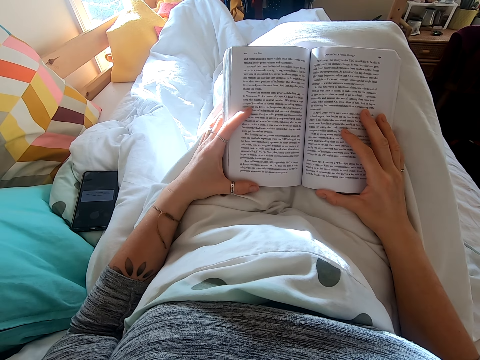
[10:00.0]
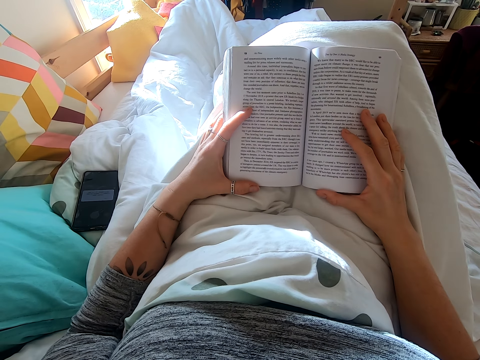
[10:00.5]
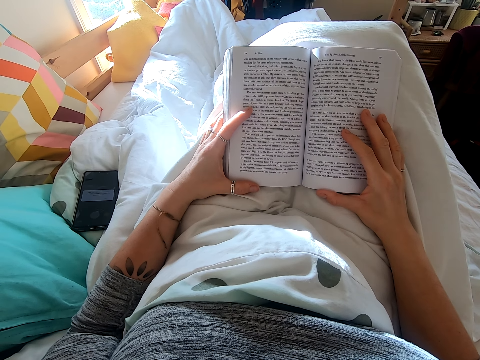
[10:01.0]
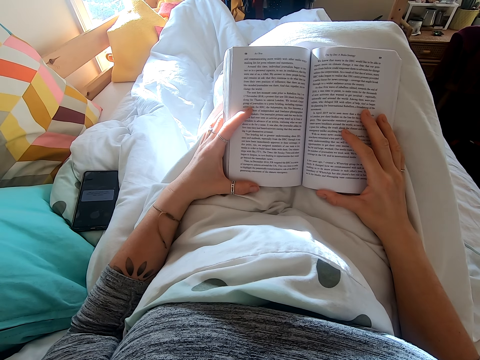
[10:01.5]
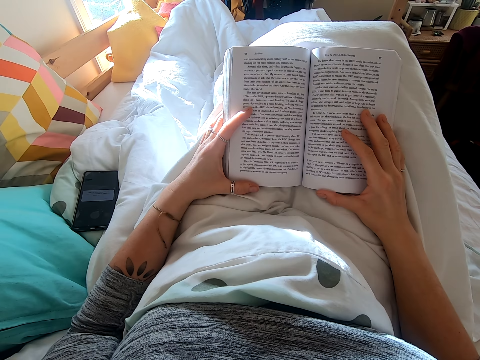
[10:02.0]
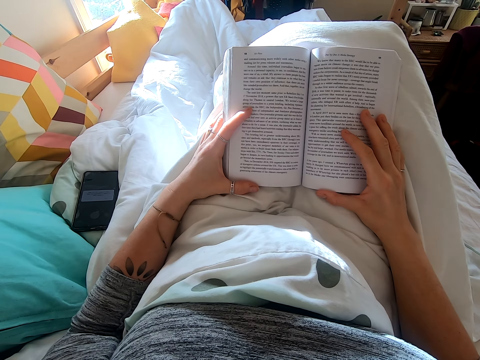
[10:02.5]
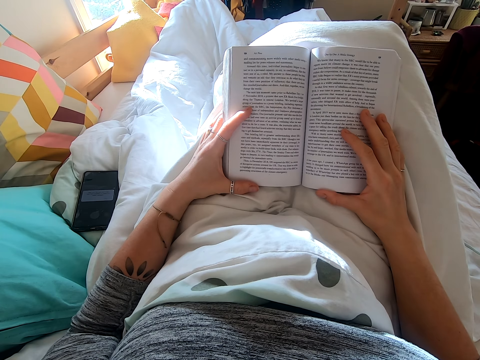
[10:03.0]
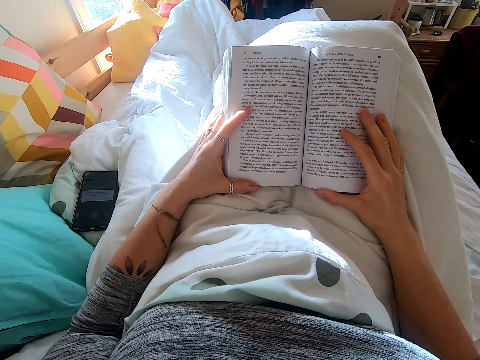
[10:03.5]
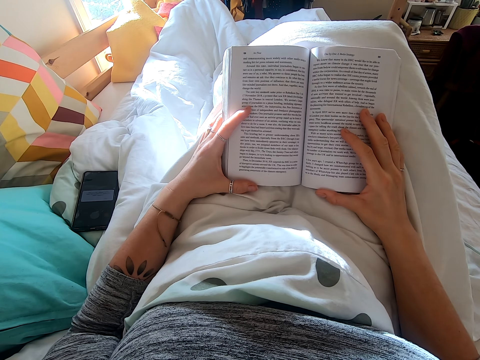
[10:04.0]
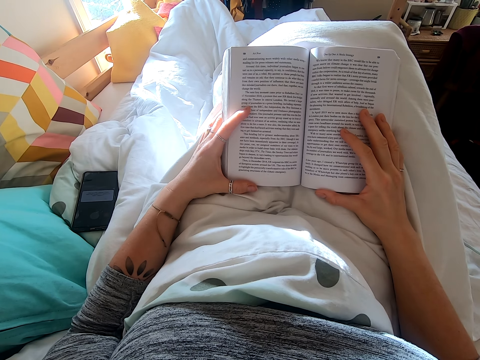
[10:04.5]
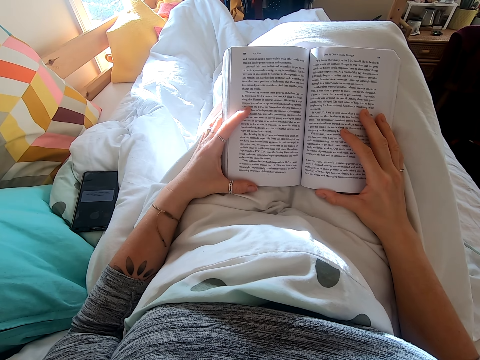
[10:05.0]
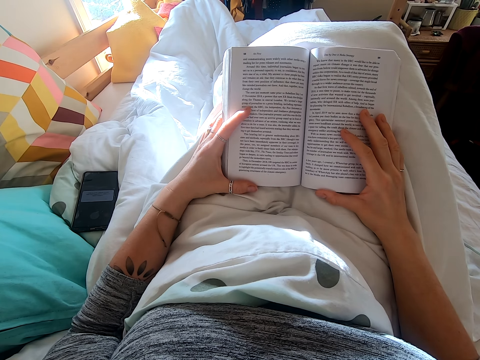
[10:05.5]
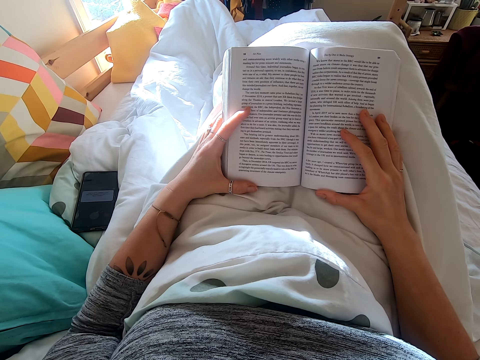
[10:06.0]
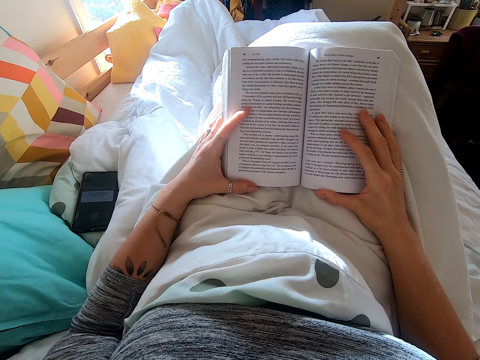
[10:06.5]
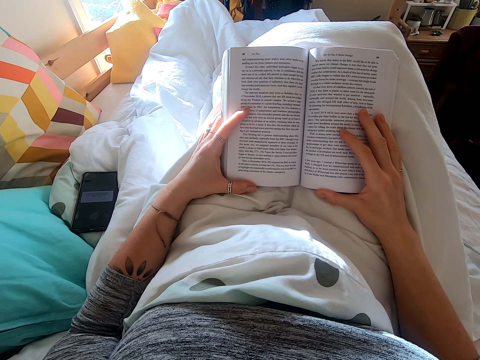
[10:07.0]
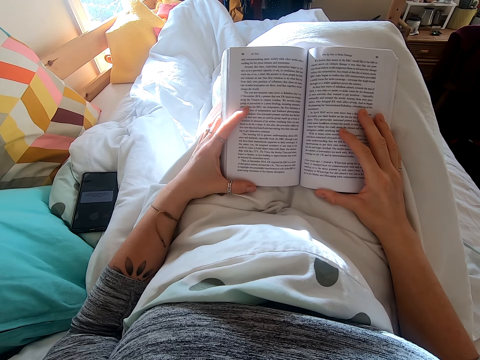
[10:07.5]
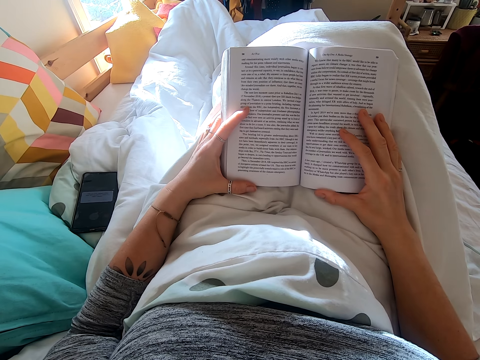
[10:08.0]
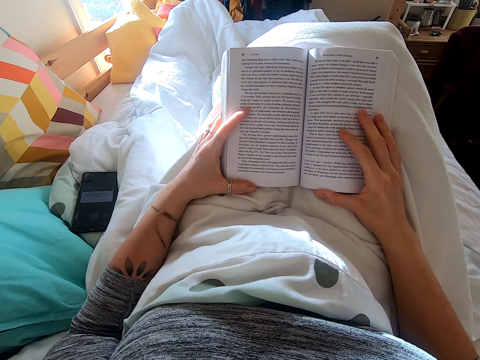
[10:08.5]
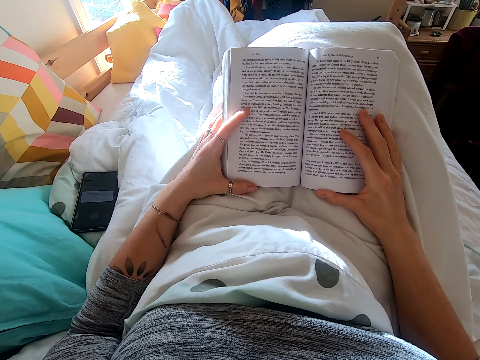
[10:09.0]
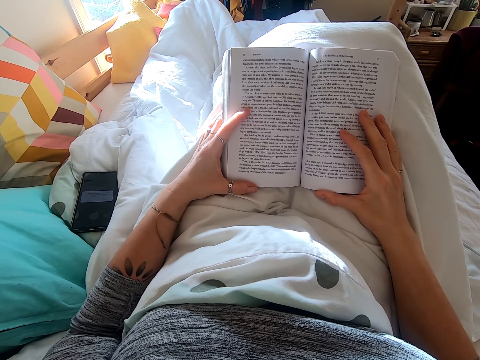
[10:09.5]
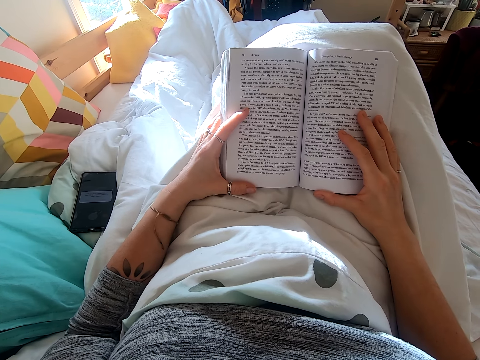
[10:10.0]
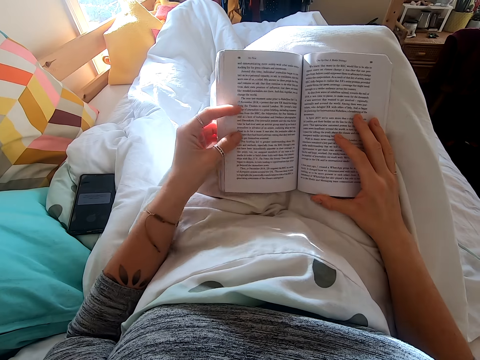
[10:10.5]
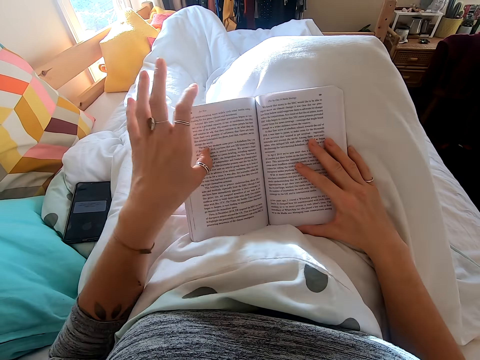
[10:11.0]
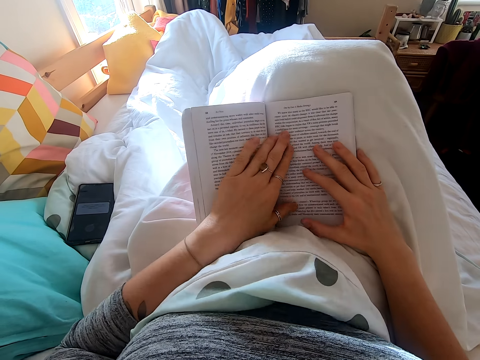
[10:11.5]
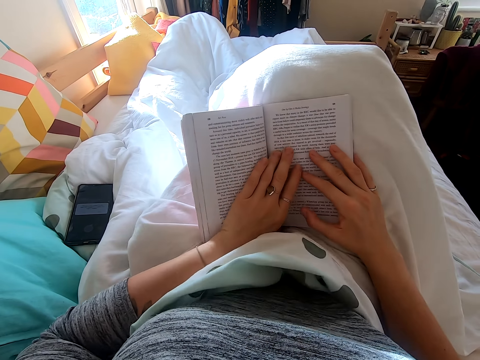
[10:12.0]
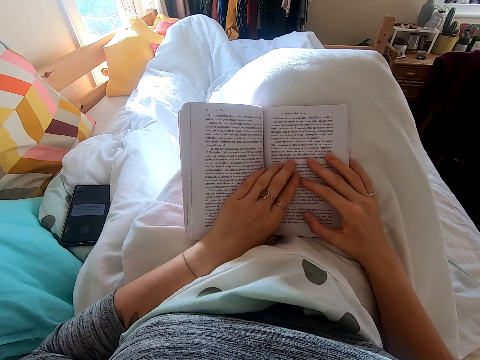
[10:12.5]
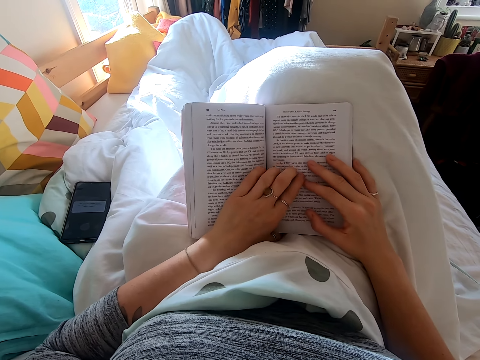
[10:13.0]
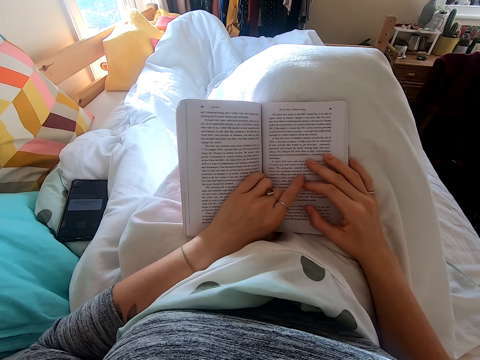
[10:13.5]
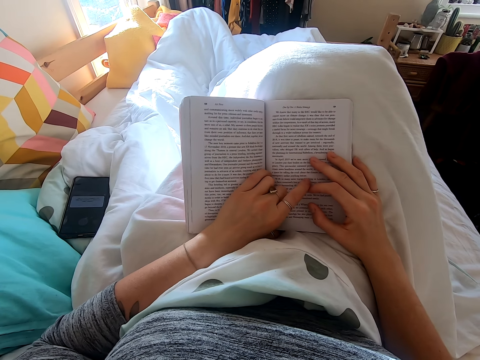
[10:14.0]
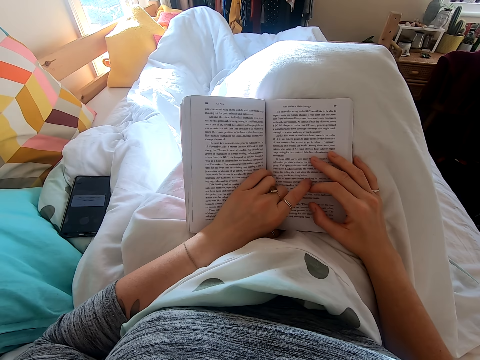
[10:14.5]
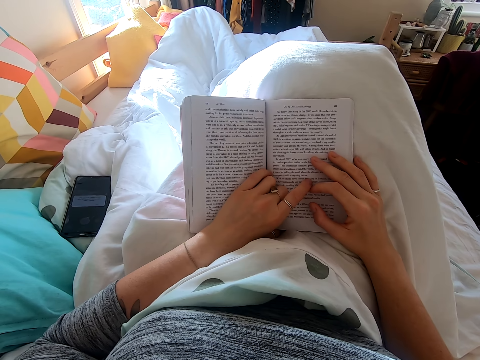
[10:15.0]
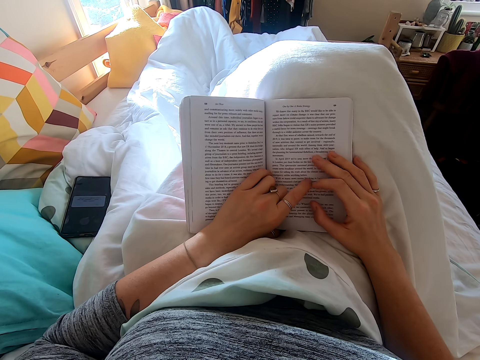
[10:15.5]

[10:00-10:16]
The camera wearer puts hands on the book. They adjust the book.

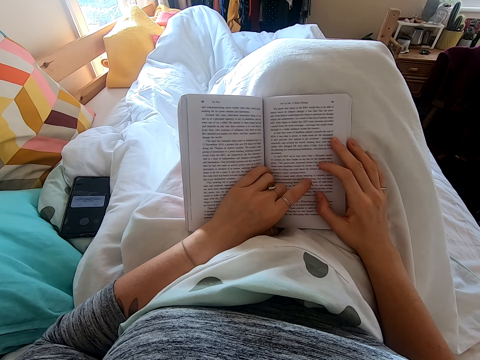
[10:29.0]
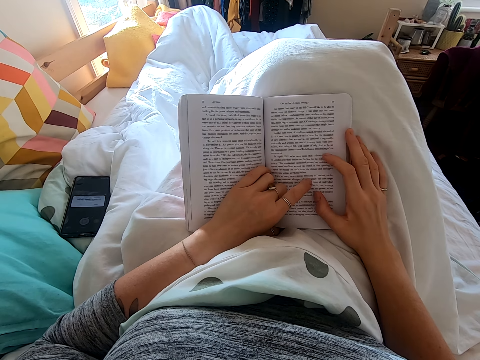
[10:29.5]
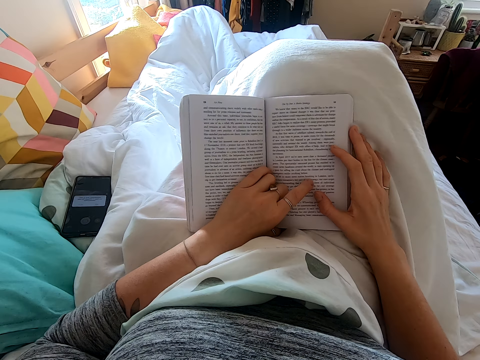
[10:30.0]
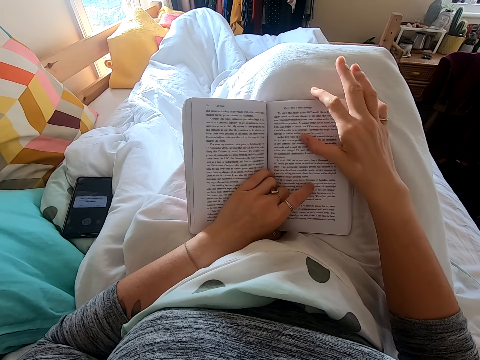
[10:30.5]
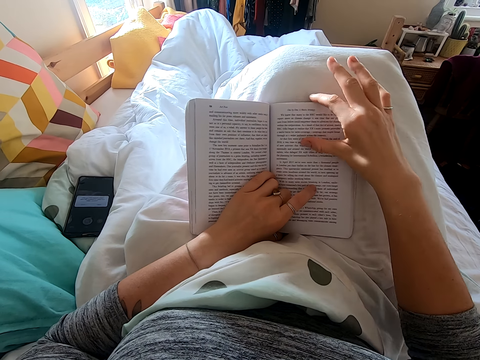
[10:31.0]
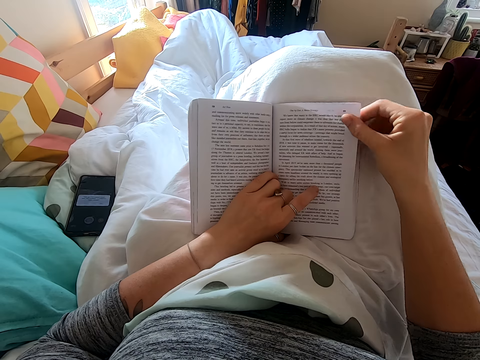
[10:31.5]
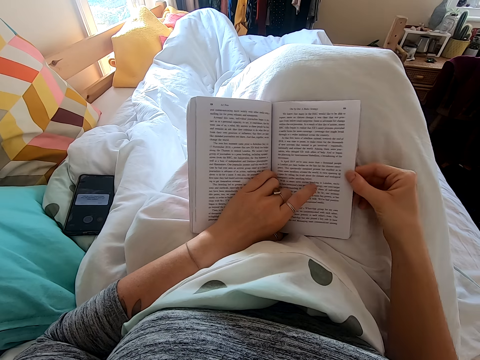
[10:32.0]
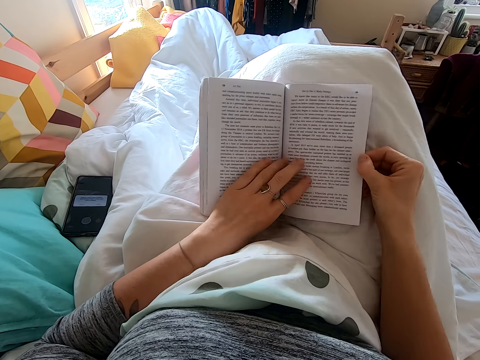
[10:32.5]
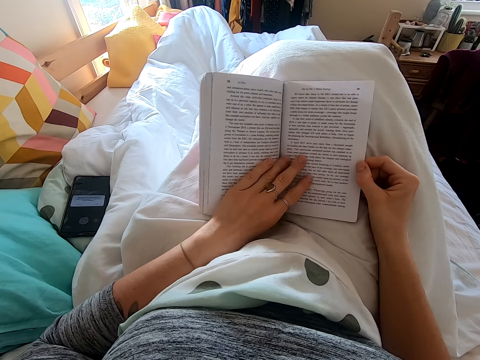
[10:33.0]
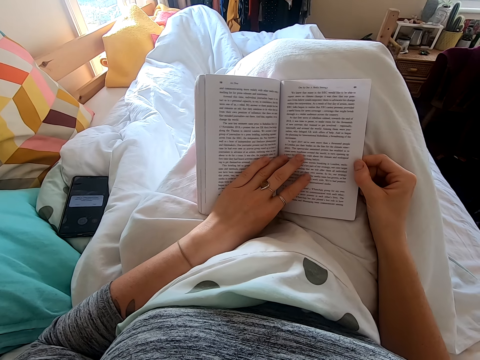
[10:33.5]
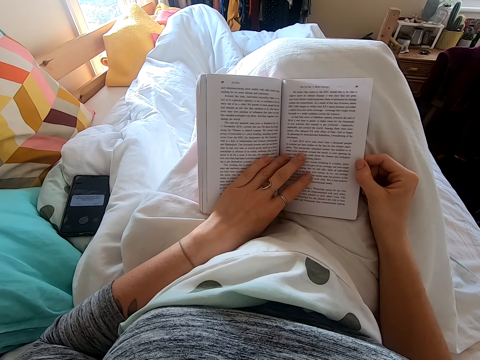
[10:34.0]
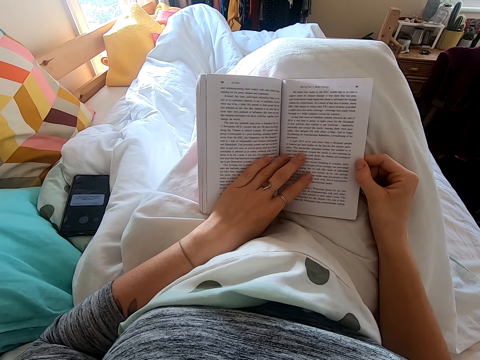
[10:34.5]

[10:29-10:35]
The camera wearer touches the book.

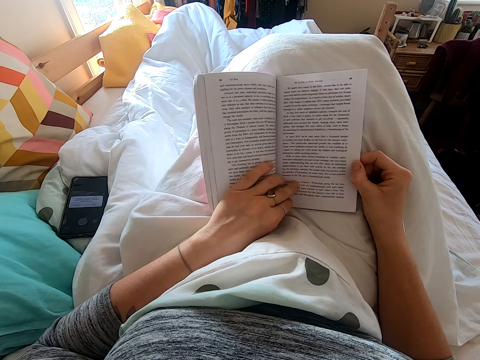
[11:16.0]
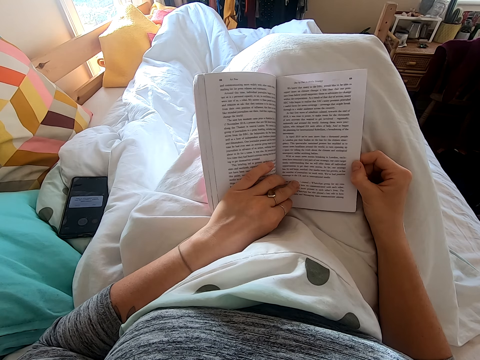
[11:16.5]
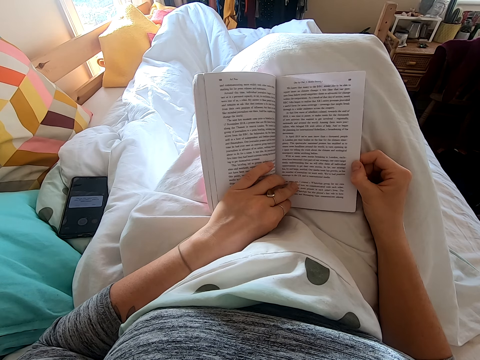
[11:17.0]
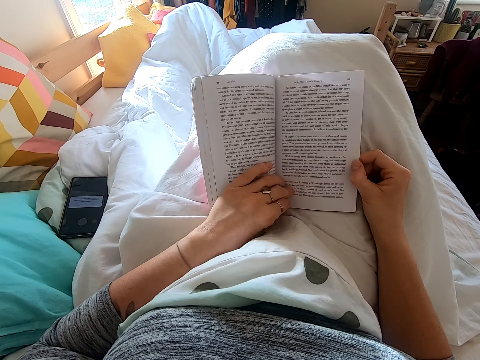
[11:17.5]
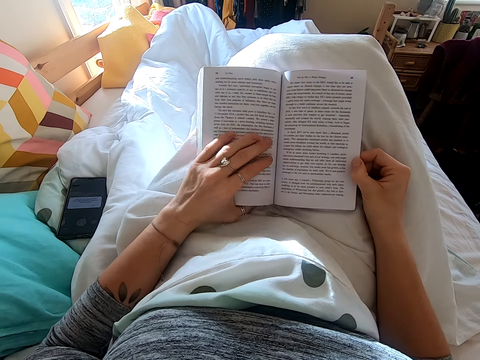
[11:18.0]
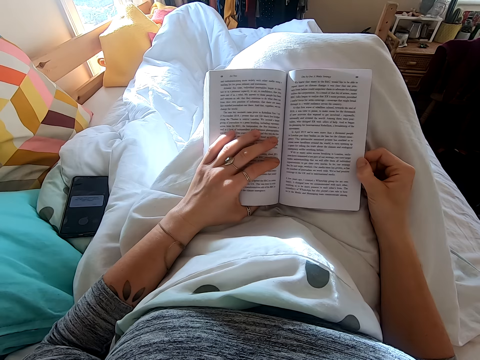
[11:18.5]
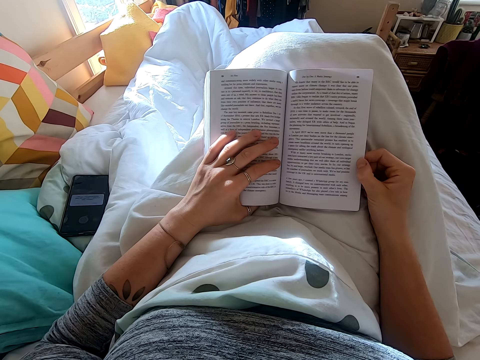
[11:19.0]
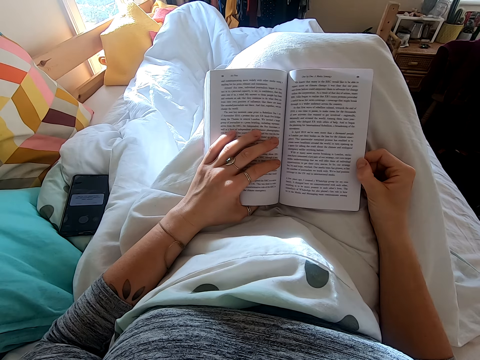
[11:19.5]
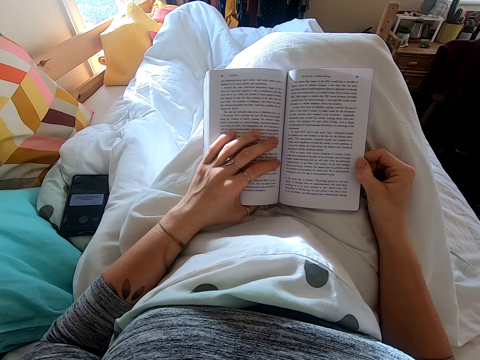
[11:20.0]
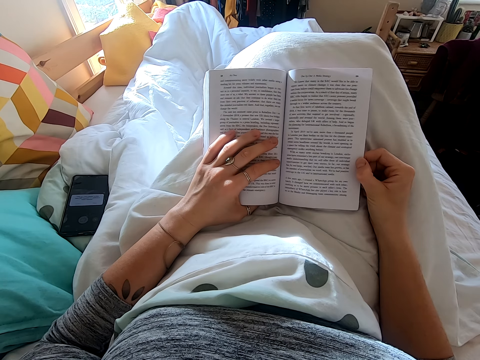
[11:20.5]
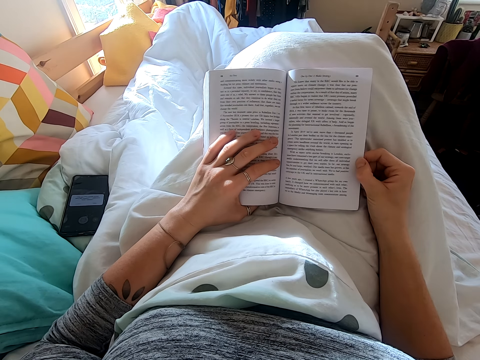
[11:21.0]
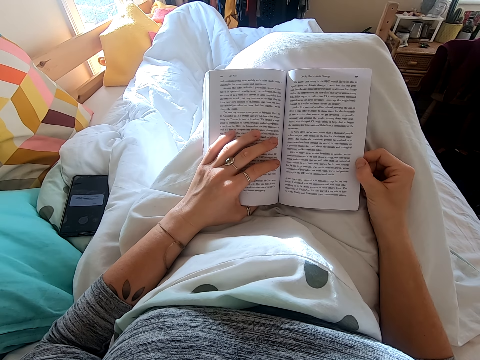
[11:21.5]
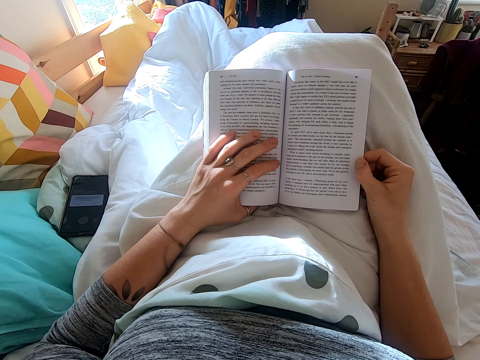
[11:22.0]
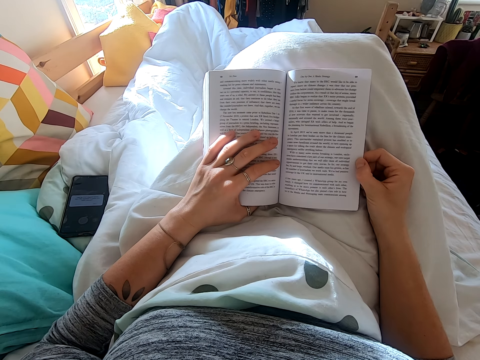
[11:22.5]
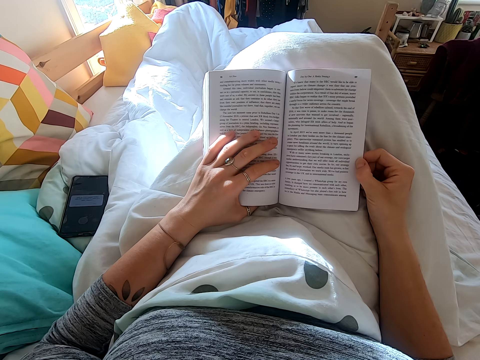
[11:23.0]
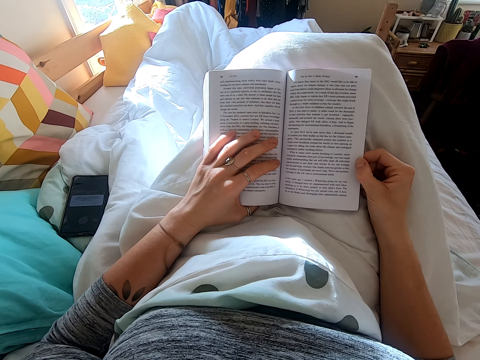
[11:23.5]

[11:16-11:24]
The camera wearer touches the book.
